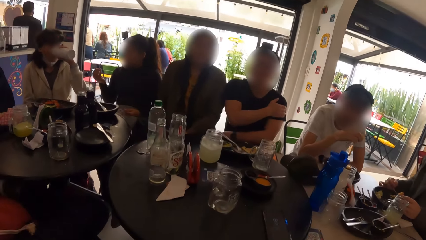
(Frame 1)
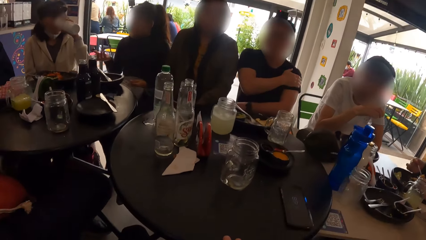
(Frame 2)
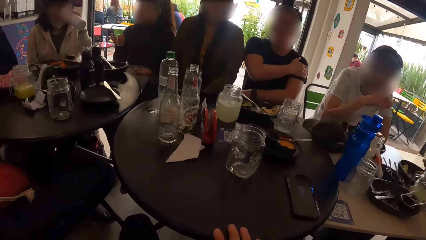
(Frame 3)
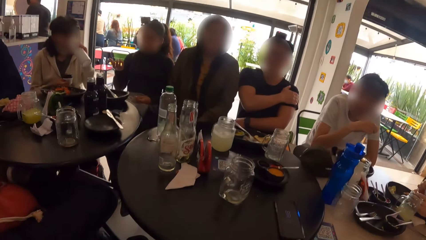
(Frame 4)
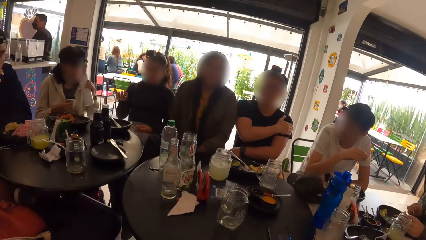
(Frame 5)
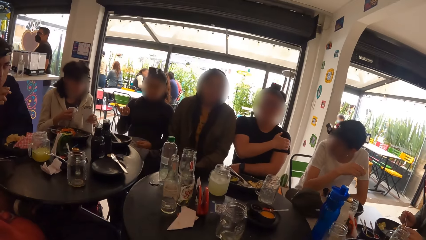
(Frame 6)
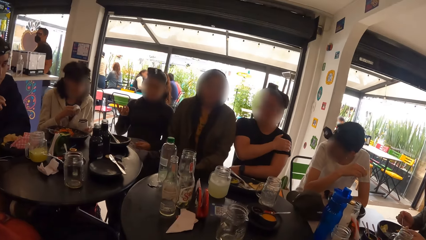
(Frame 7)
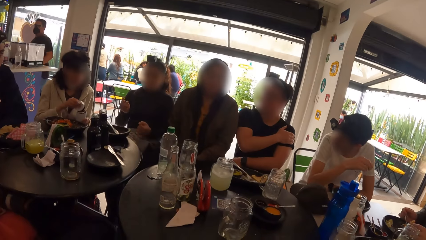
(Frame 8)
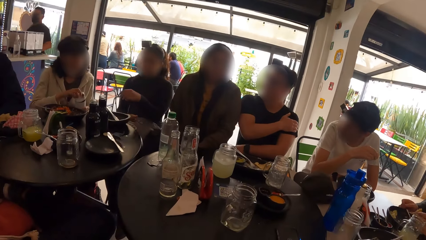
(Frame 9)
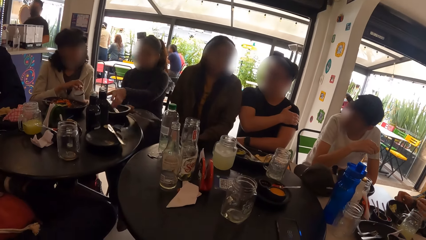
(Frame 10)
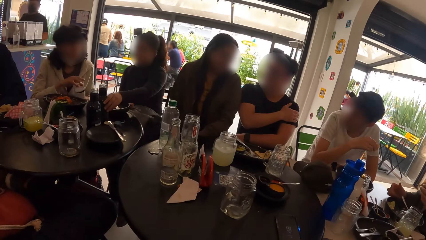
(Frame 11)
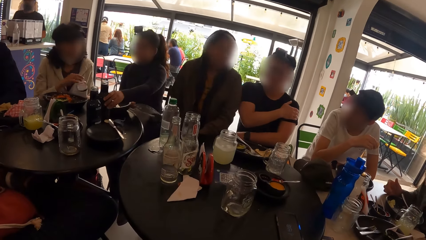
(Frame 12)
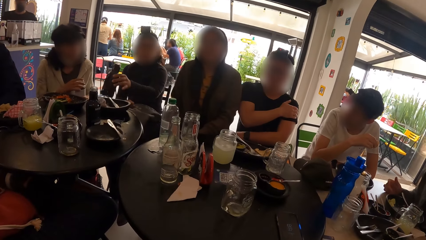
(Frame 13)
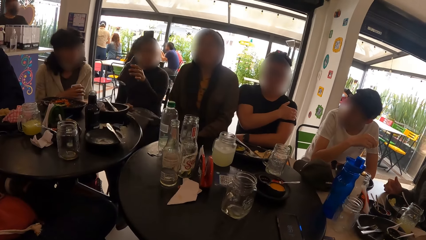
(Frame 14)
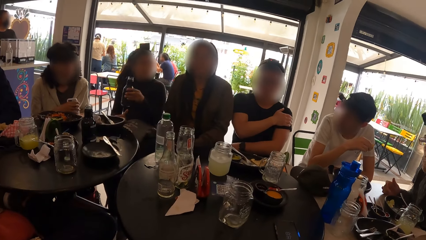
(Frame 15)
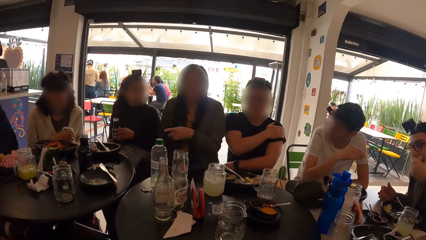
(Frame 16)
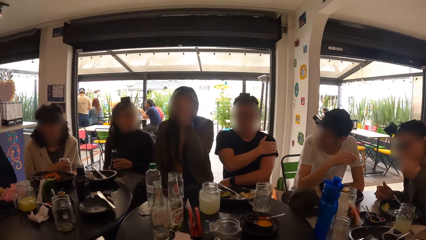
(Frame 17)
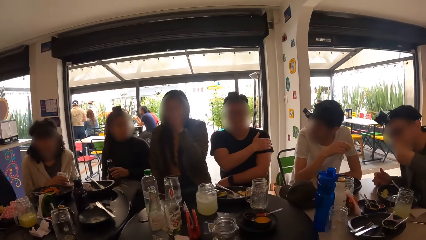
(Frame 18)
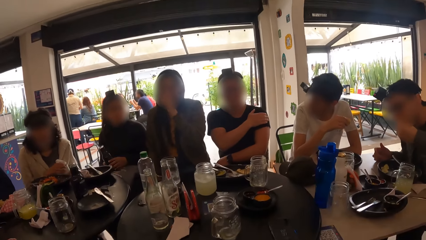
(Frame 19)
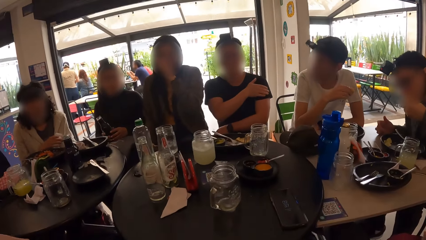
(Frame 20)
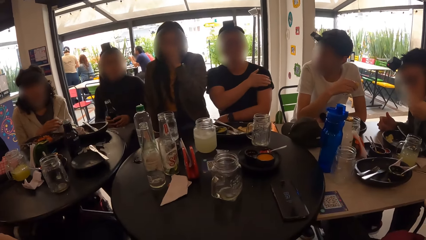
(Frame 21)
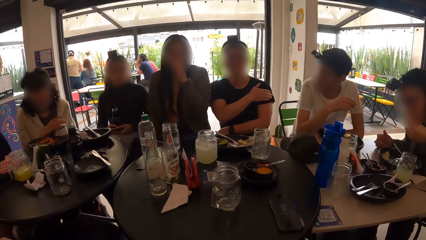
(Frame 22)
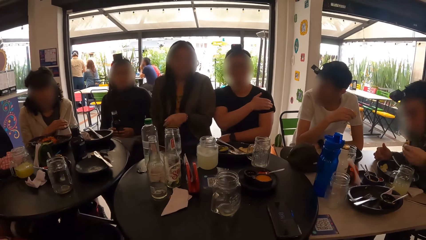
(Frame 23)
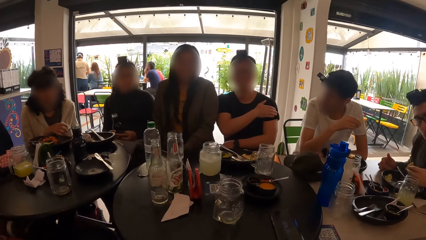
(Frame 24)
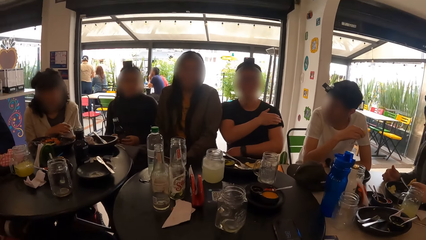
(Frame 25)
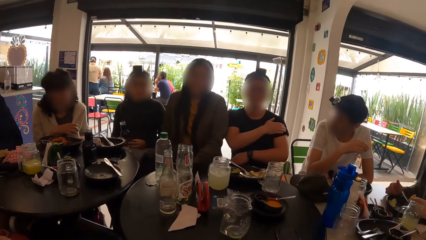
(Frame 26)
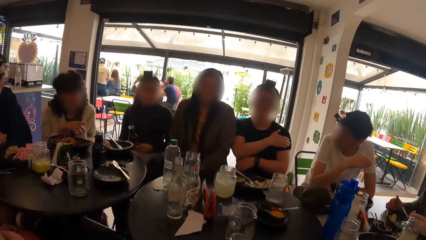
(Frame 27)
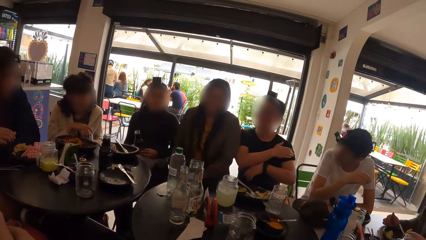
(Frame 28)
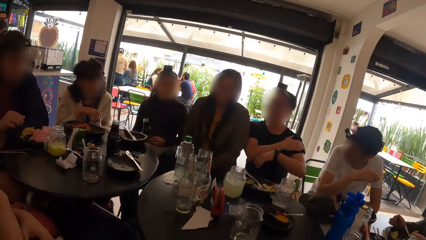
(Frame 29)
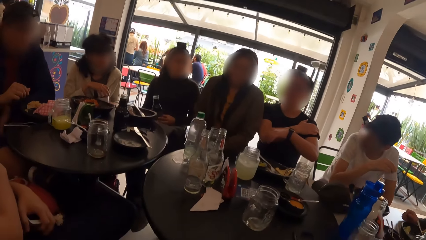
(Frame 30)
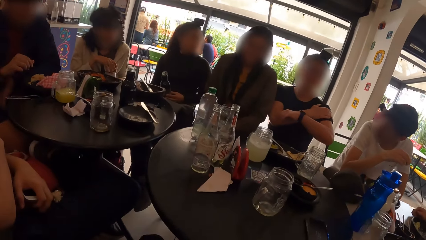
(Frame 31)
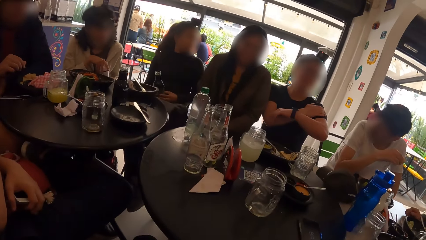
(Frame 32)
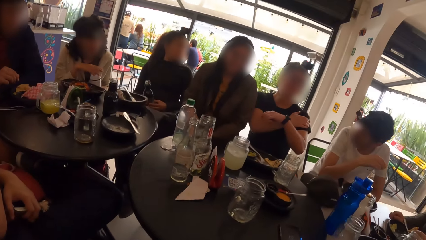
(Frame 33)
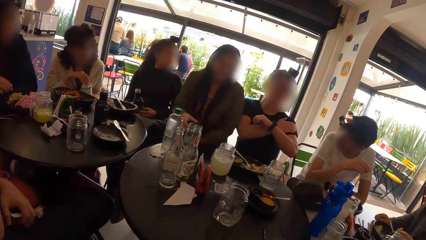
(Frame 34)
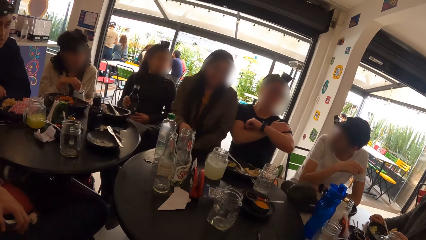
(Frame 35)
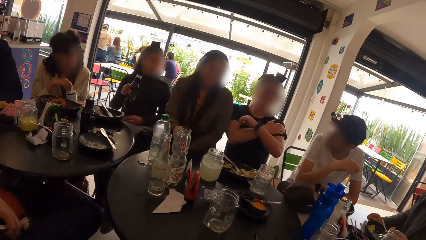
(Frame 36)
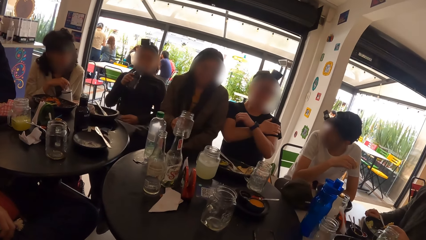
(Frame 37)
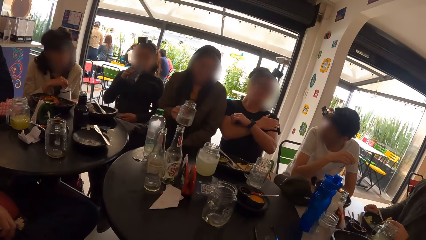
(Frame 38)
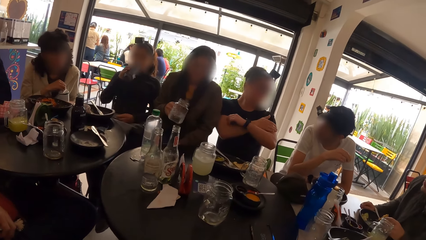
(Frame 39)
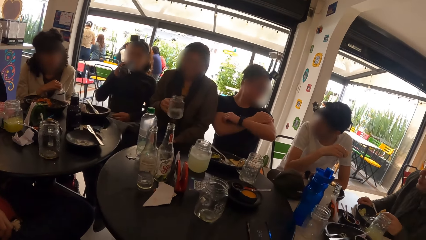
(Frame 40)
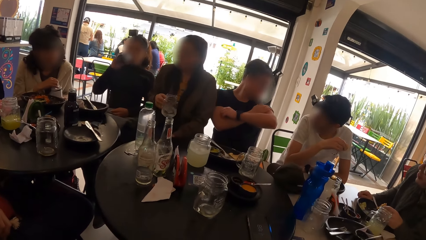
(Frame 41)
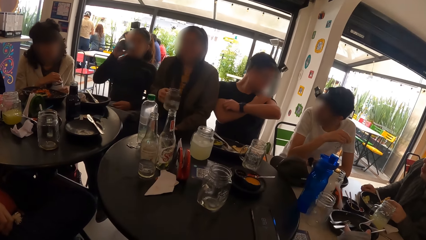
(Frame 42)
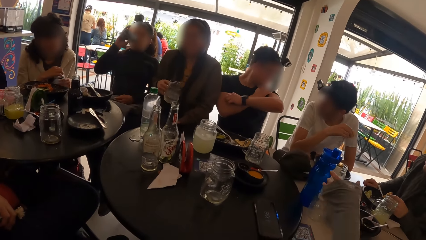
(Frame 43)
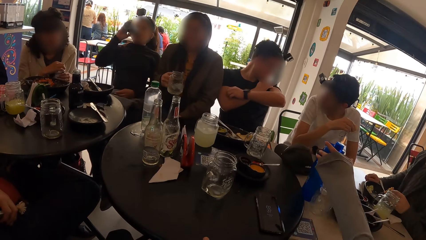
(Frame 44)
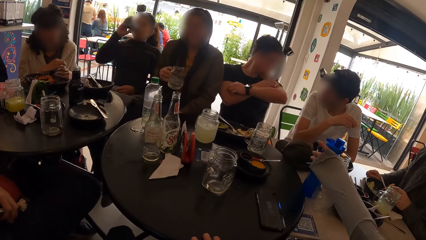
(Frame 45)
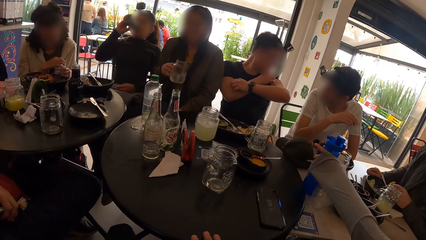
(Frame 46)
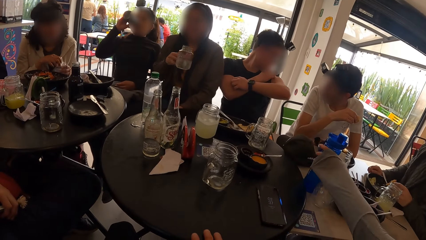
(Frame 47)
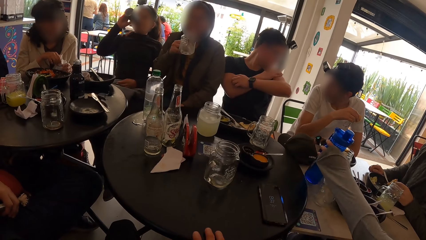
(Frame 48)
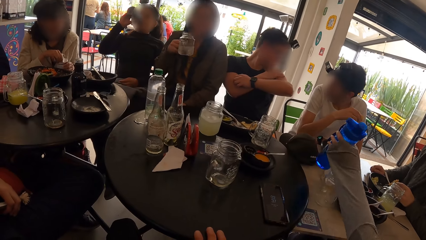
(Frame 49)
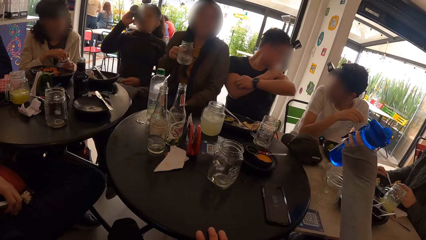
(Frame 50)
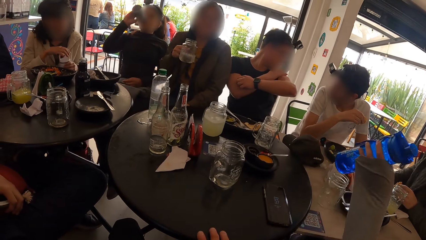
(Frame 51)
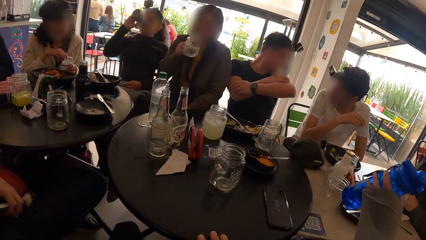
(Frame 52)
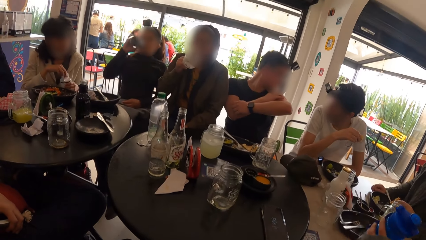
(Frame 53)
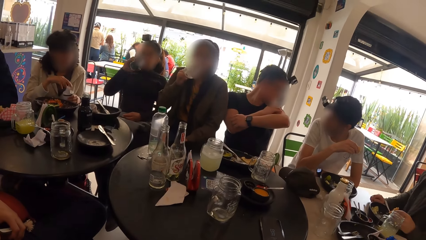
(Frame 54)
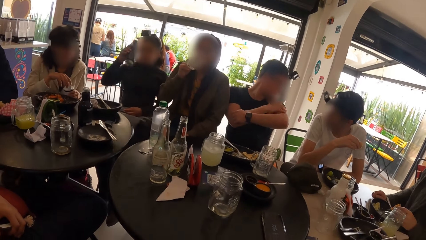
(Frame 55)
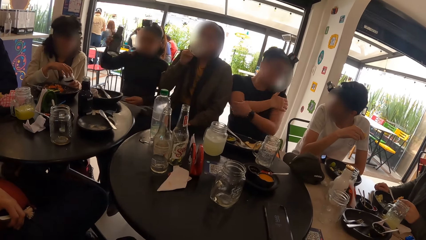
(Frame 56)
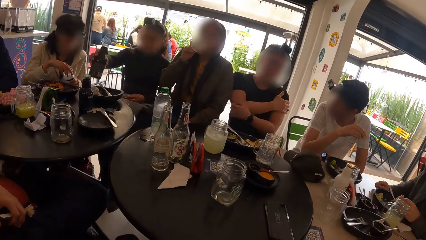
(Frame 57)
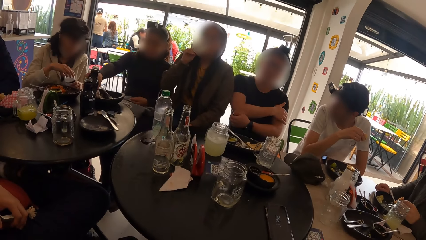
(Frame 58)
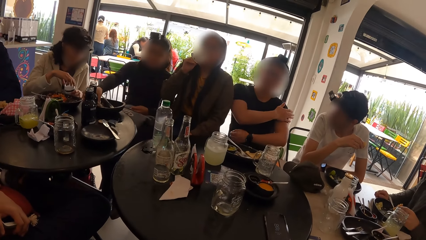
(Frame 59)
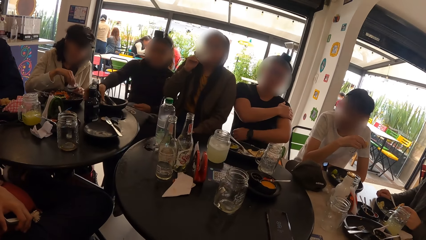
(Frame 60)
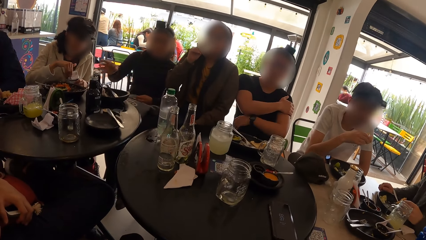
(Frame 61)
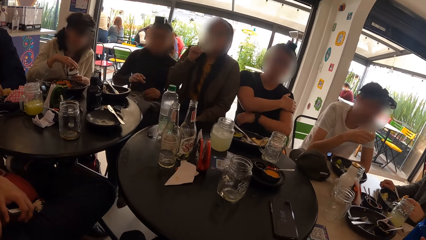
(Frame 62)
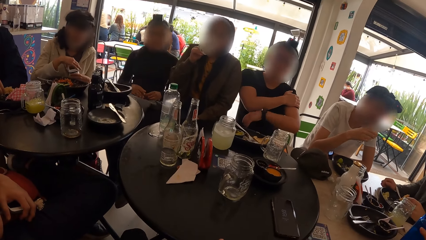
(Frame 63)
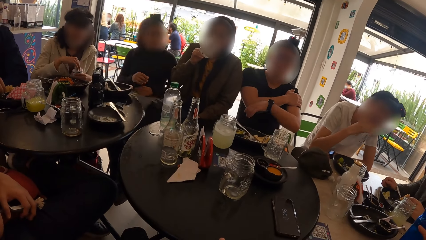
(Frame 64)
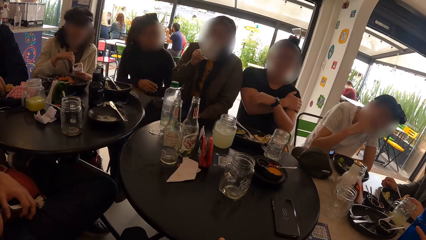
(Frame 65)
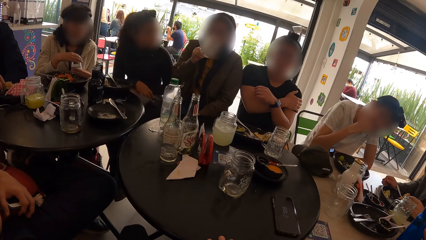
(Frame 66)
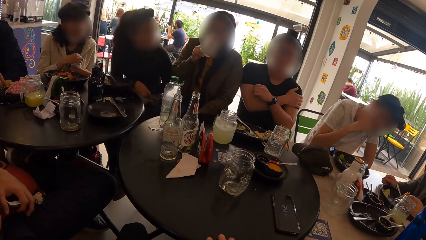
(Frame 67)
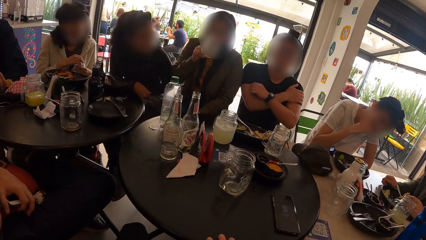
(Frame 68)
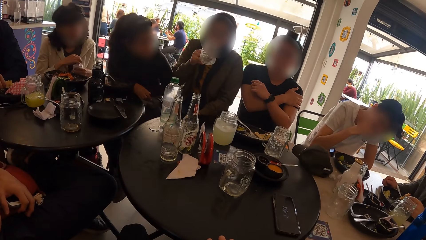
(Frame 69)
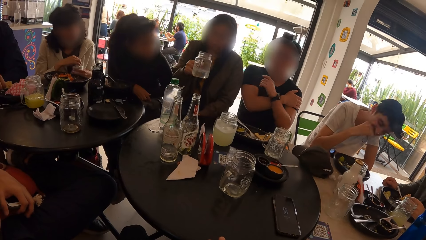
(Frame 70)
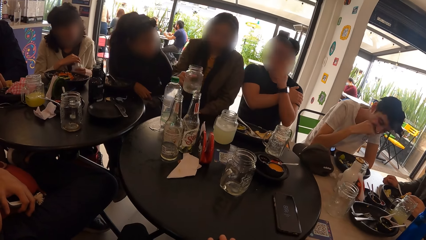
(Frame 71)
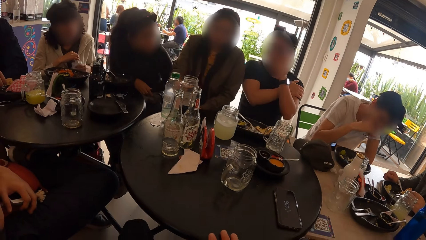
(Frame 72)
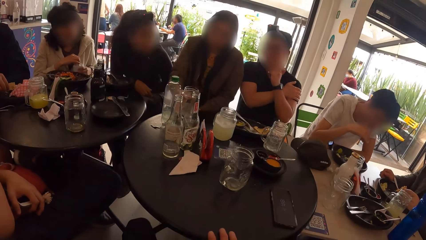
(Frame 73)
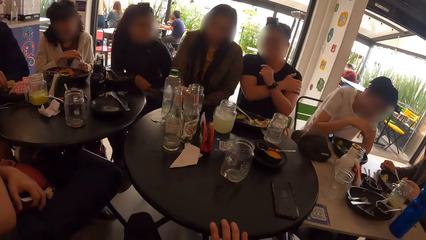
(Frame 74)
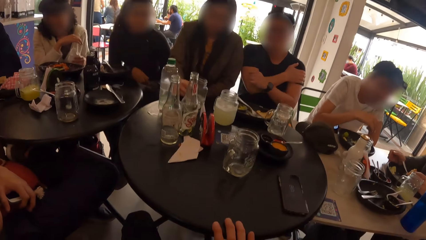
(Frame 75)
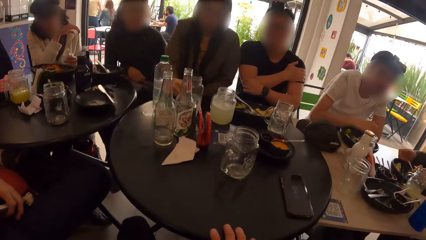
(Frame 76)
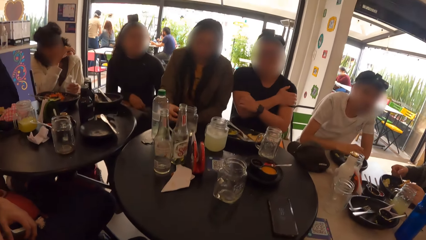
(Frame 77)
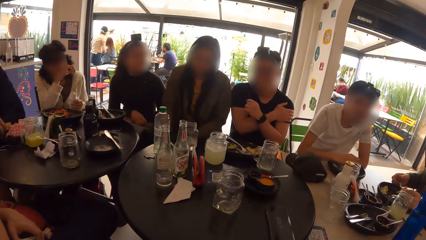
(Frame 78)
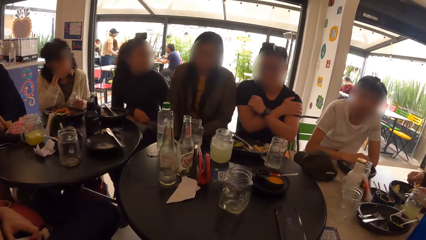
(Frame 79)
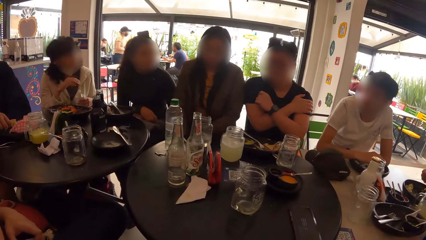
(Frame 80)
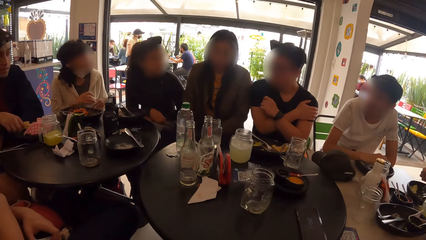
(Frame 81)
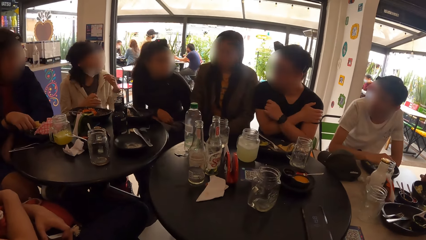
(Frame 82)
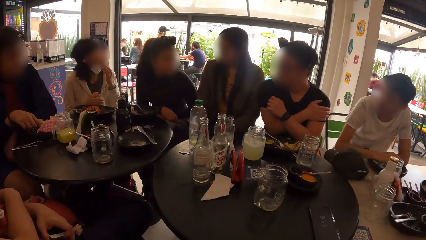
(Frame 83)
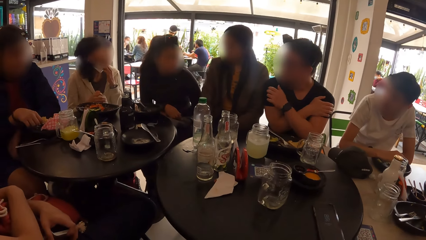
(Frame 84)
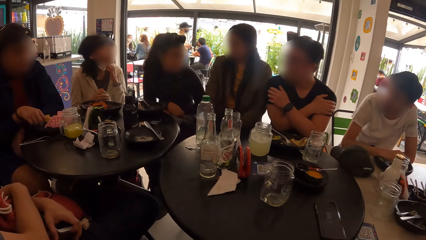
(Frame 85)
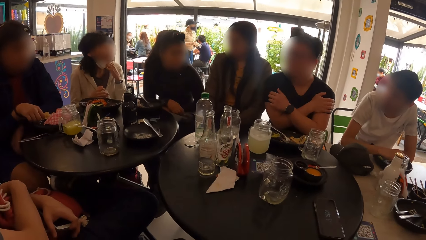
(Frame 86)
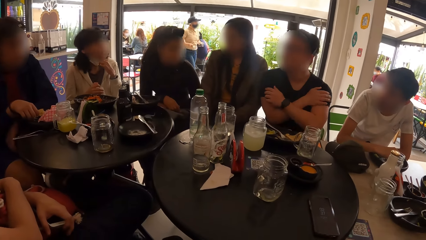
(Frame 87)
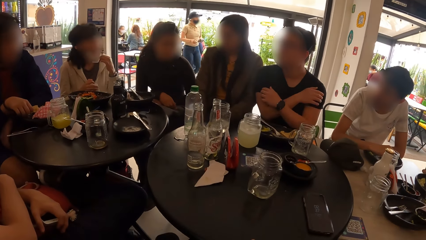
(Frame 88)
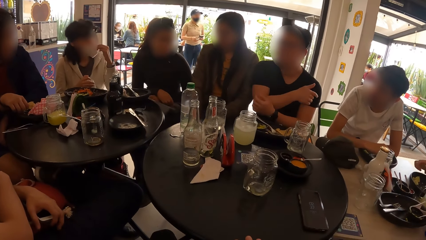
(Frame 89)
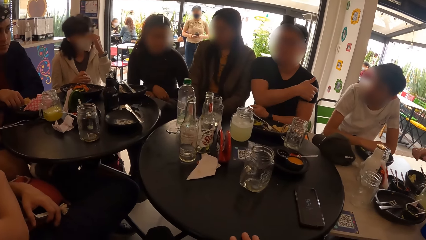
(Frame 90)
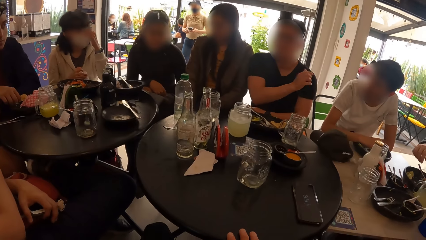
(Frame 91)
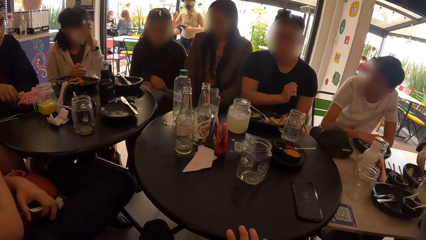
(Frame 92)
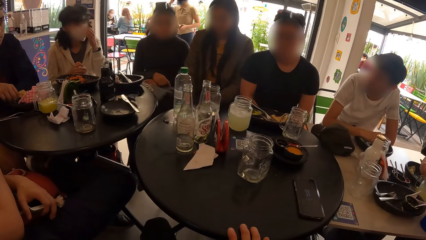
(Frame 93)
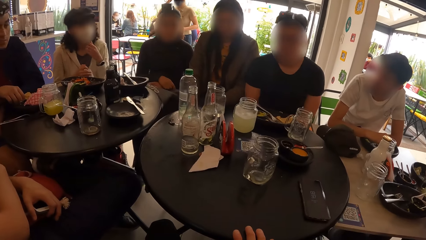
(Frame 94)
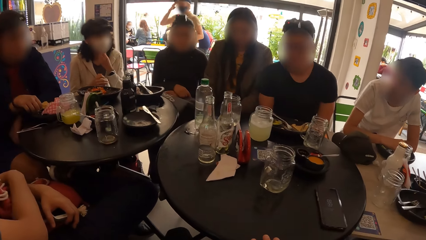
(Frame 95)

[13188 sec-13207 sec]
A woman places the water bottle on her lap with her left hand and covers the water bottle with her right hand. Another woman picks up the water bottle from the table with her left hand. The second woman holds the water bottle with both hands. A third woman picks up the glass cup on the table with her right hand. The second woman drinks from the water bottle in her right hand. The third woman shakes the glass cup in her right hand. A fourth woman picks up a water bottle from the table with her left hand. The third woman drinks from the glass cup in her right hand. The second woman places the water bottle on the table with her right hand. The third woman places the glass cup on the table with her right hand.
